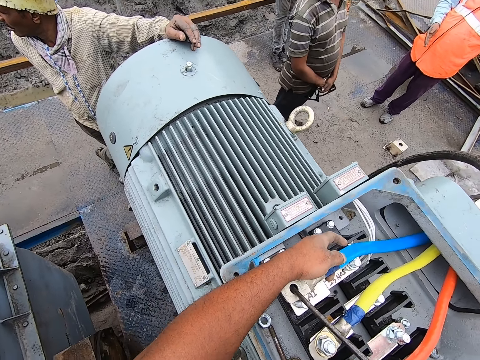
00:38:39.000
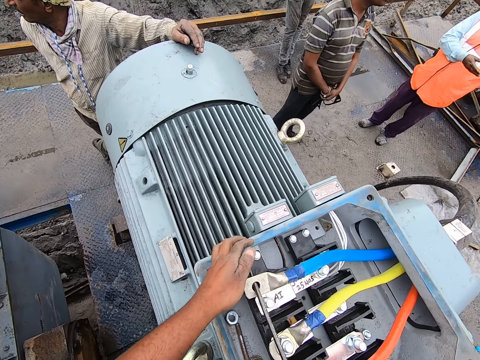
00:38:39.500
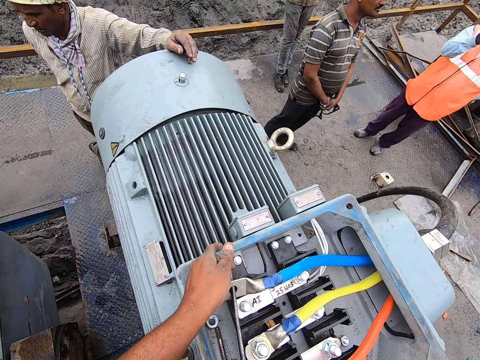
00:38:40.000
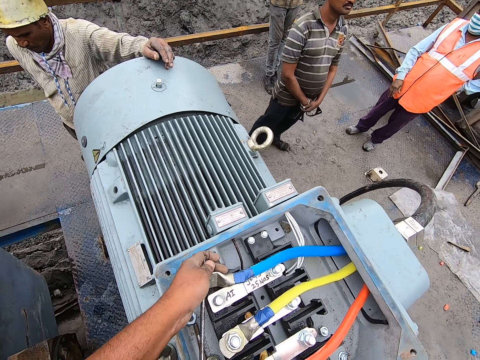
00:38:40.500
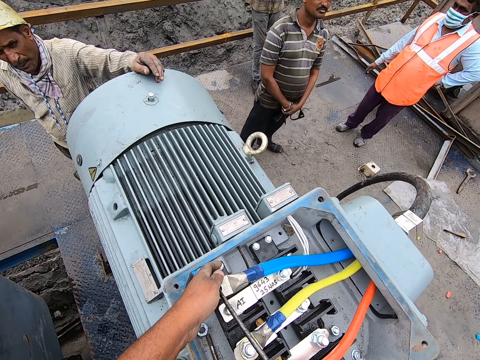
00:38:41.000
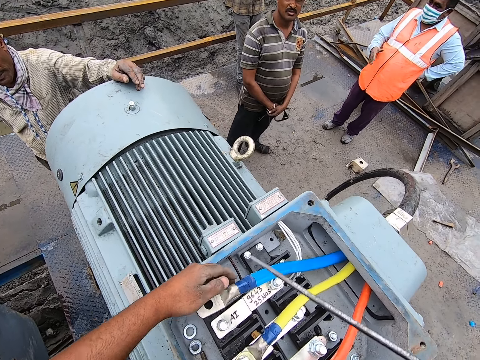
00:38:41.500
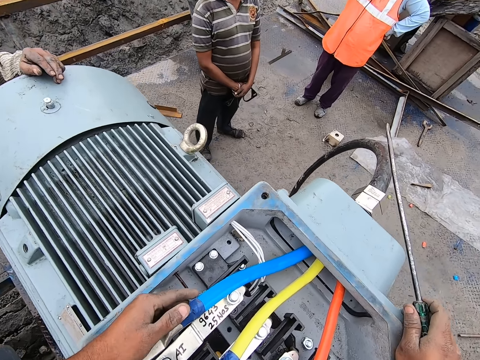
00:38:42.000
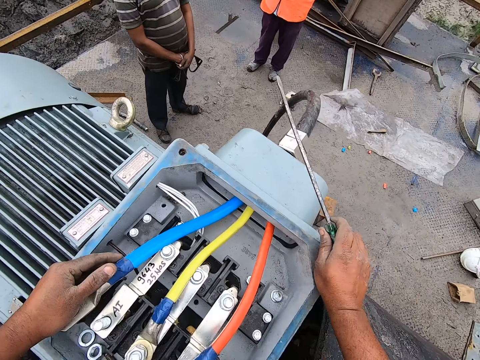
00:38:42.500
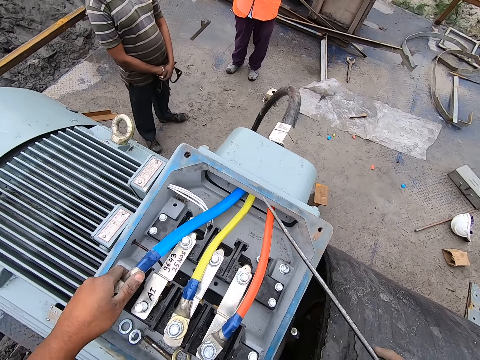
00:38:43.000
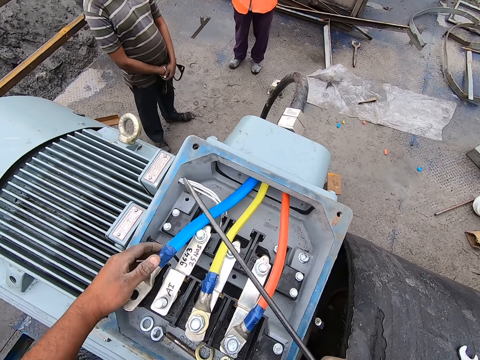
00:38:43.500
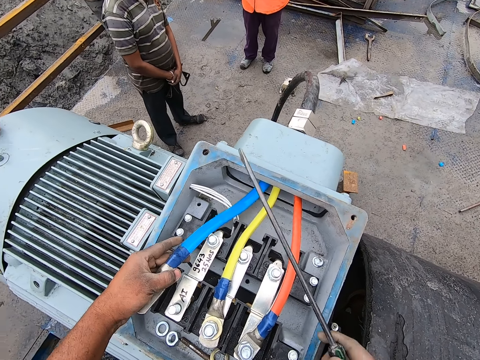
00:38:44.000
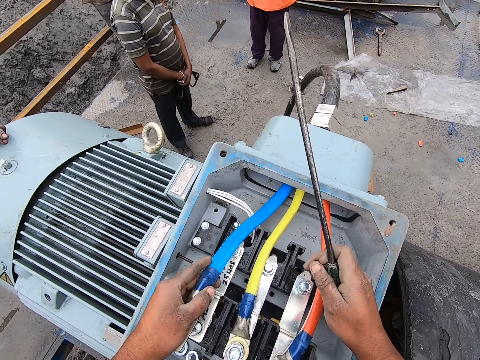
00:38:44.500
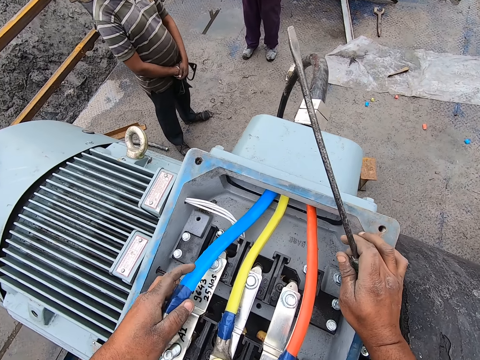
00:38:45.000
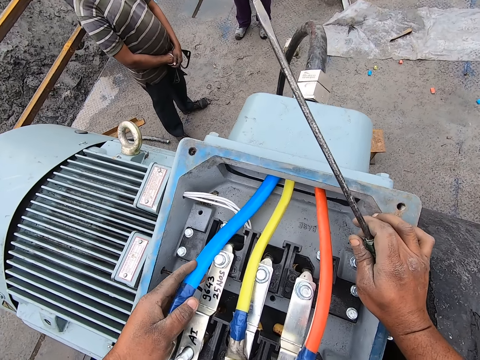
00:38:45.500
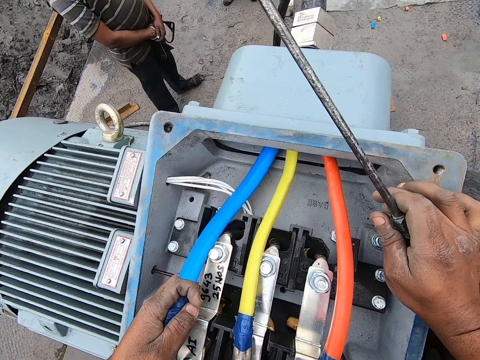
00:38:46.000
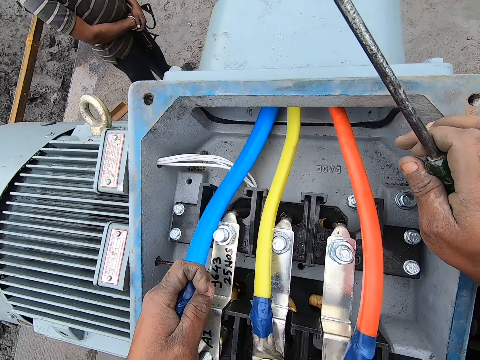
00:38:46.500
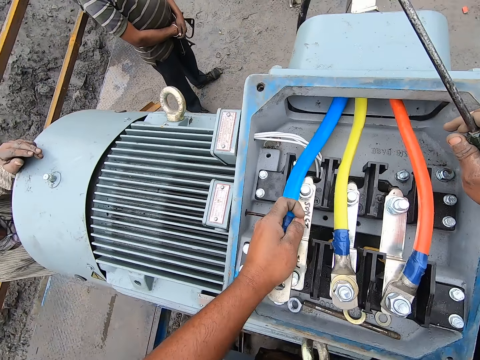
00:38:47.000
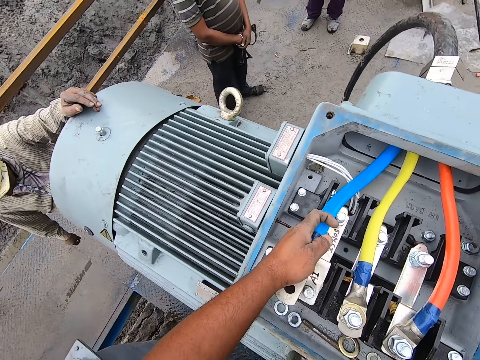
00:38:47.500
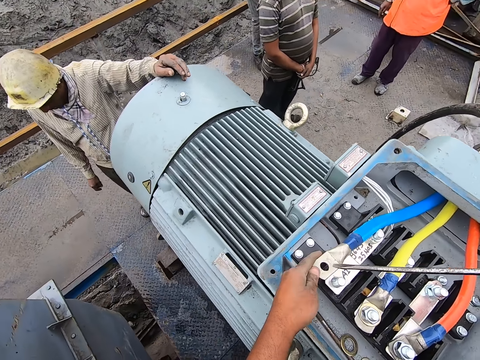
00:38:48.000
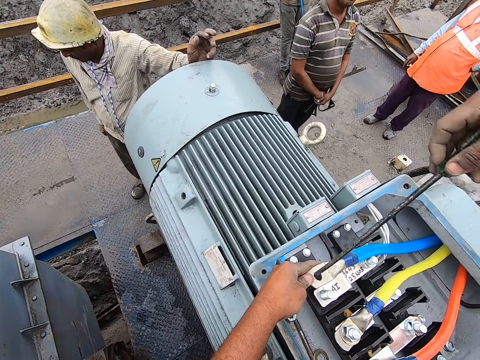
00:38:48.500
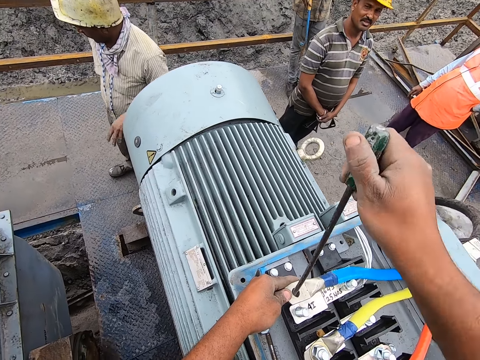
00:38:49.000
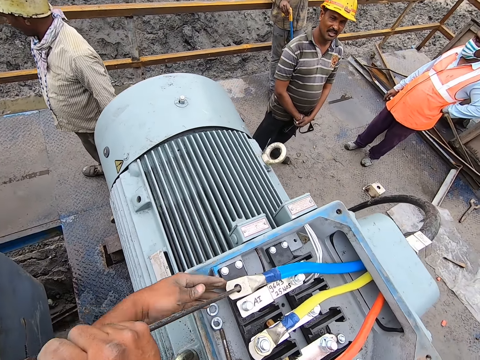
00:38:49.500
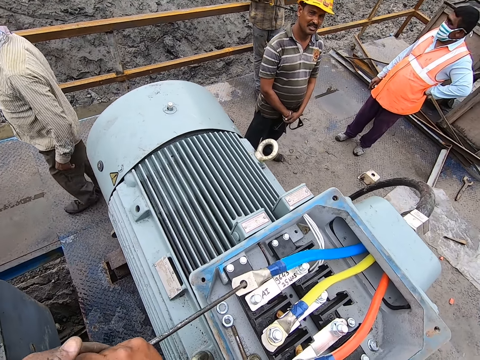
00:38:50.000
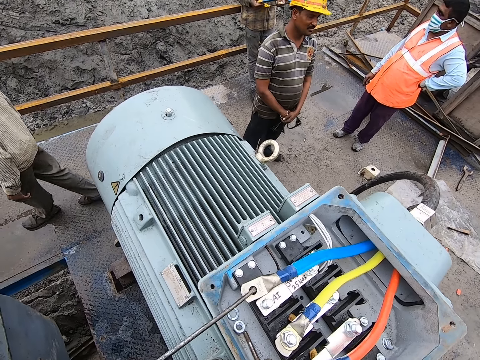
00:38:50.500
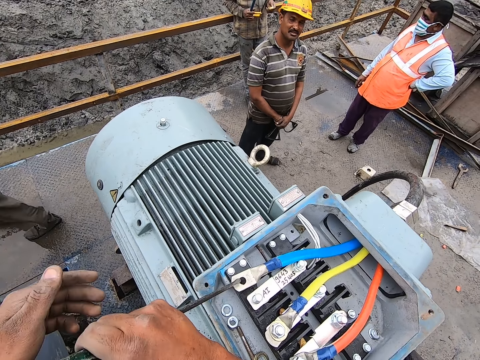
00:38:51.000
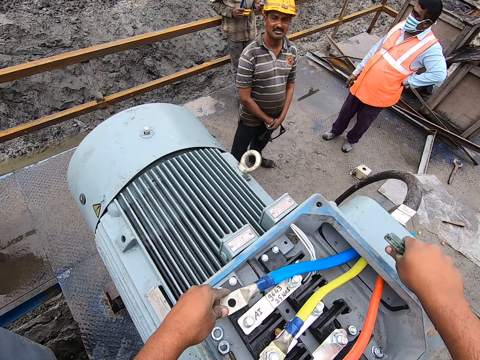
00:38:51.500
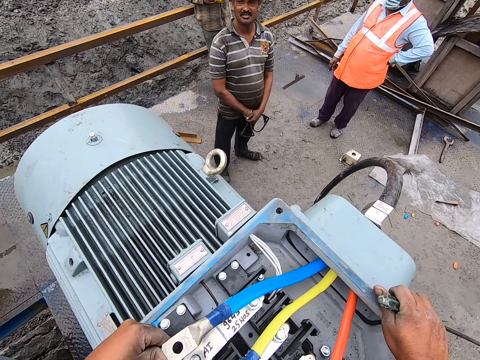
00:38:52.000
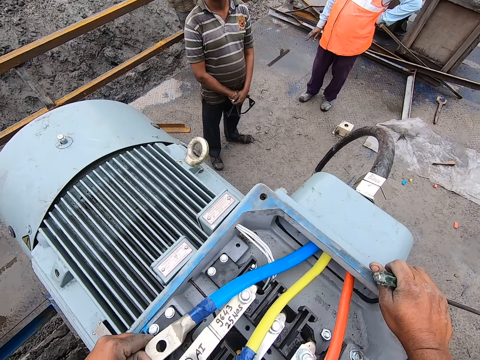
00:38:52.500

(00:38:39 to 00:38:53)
The camera wearer fixes a machine with a wrench and his hand. He lifts a pipe with his right hand. He fixes the machine with the wrench and his hand.

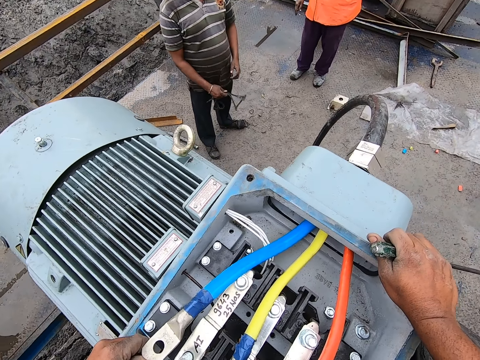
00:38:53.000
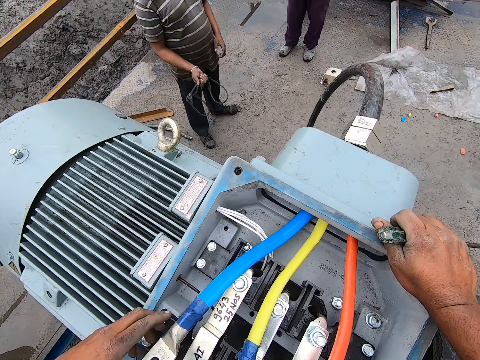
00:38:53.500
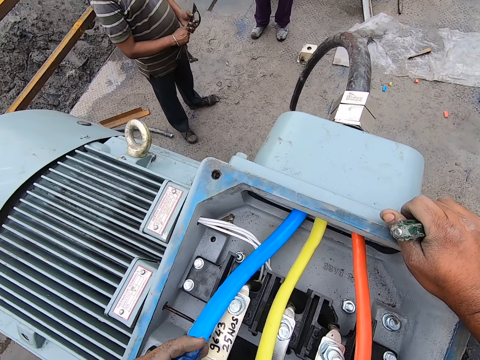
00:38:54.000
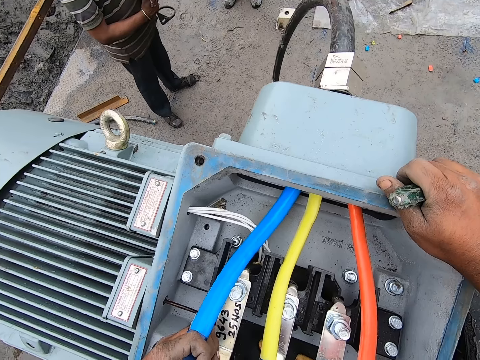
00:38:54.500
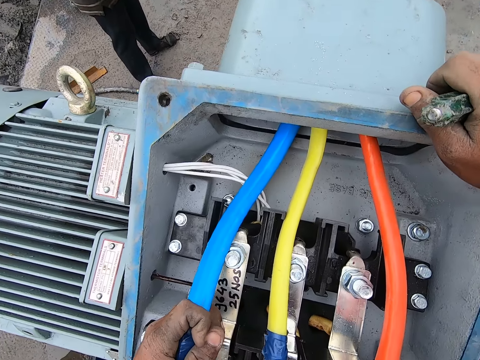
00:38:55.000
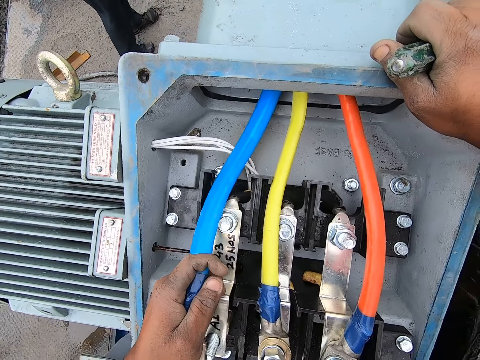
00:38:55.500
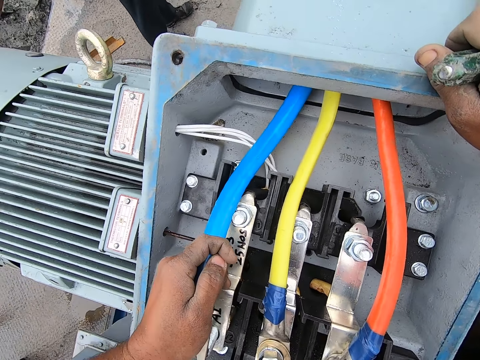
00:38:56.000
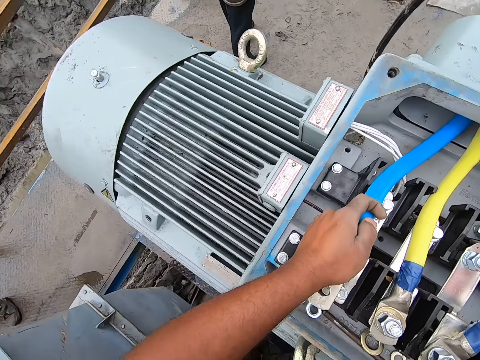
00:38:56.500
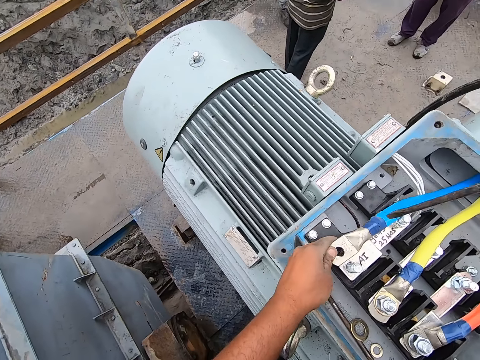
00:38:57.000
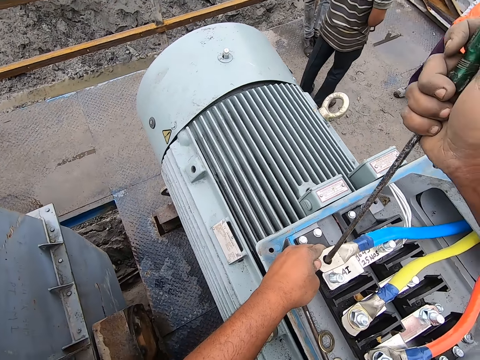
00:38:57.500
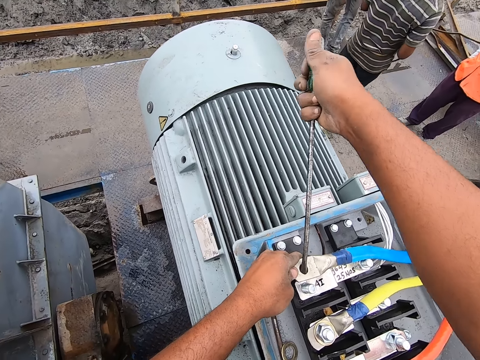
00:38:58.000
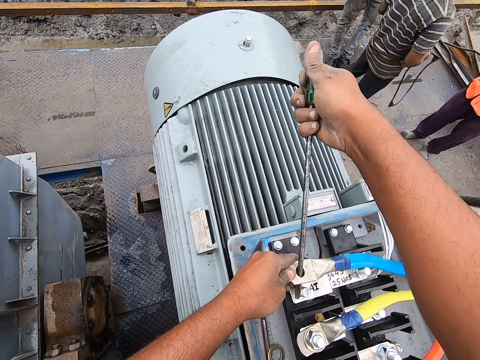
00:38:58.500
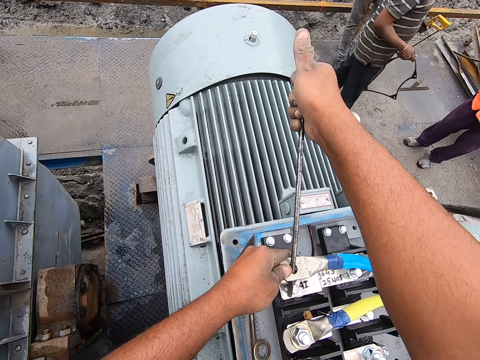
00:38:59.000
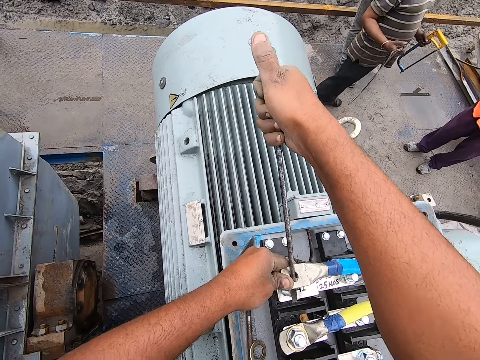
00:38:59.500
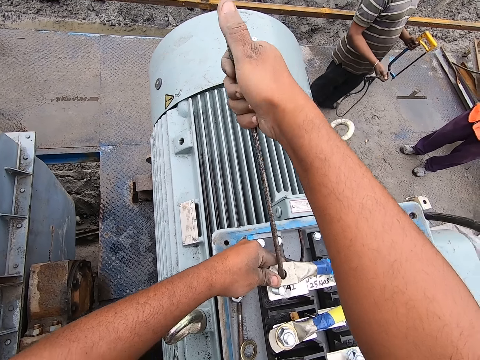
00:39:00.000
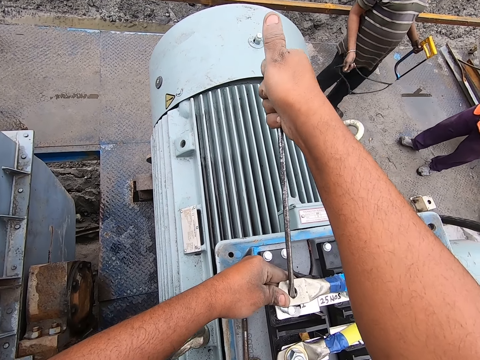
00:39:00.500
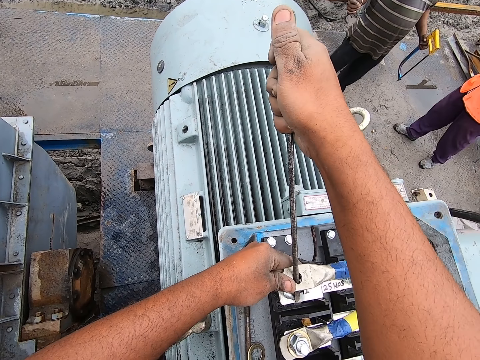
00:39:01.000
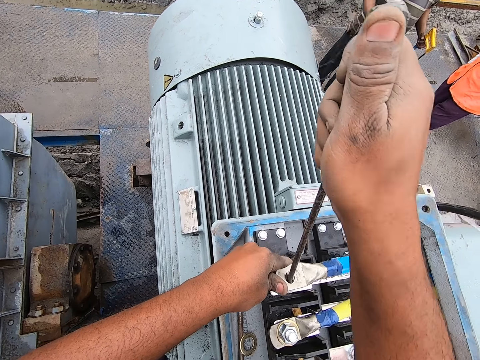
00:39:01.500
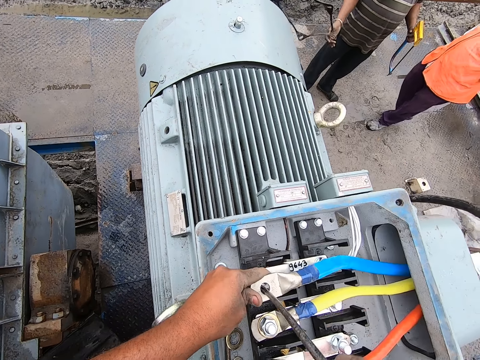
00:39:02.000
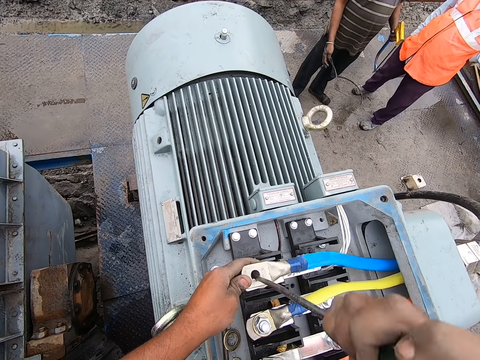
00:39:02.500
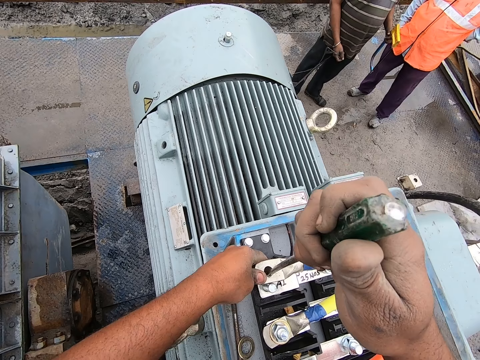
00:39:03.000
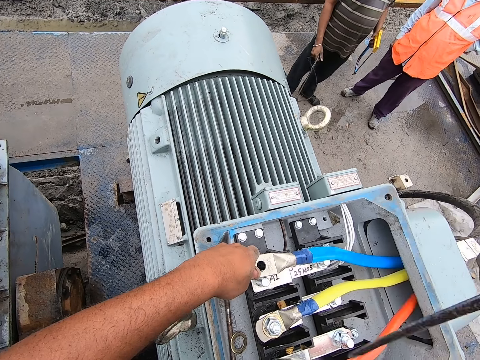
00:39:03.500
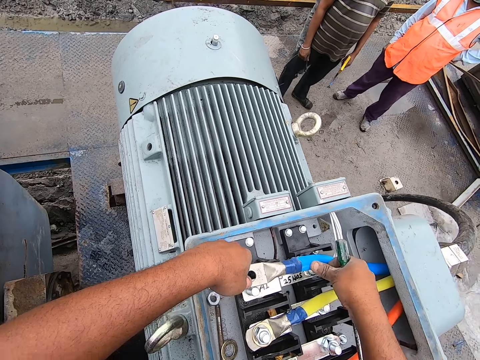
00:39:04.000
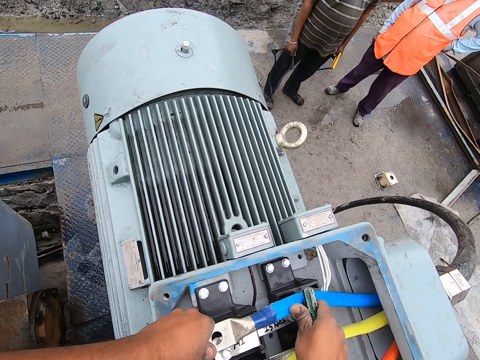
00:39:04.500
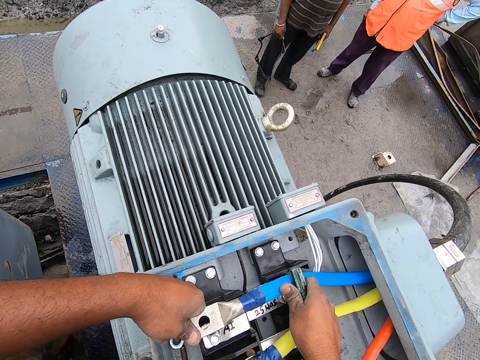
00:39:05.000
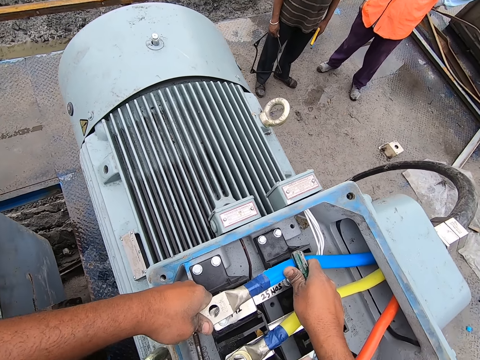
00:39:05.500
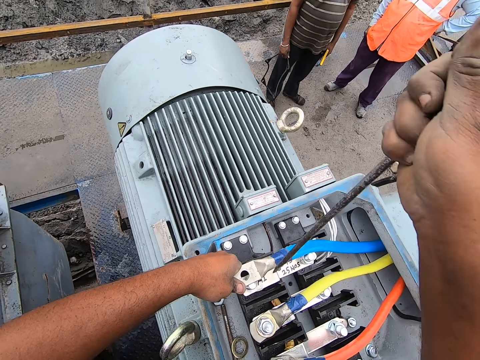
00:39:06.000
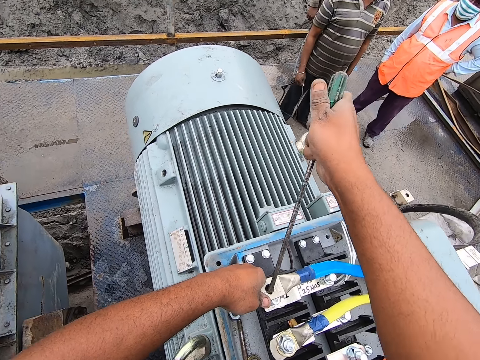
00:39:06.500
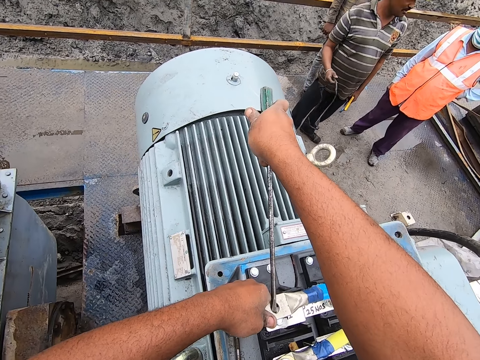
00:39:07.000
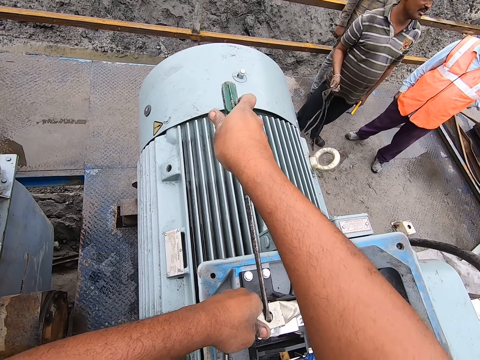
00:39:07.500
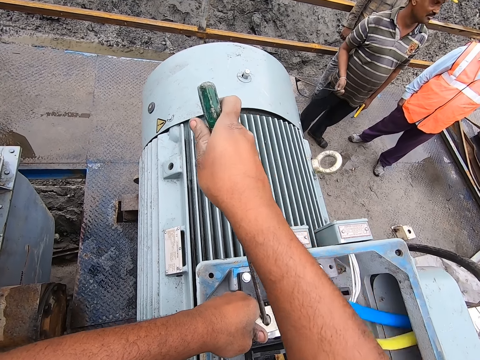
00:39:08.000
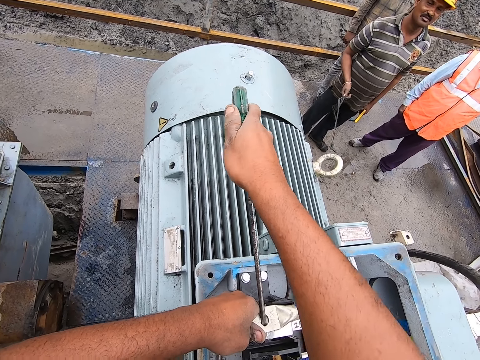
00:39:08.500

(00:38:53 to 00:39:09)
The camera wearer fixes a machine with his hand. He fixes the machine with a wrench and his hand. He fixes the pipe with both hands. He fixes the machine with the wrench and his hand.
